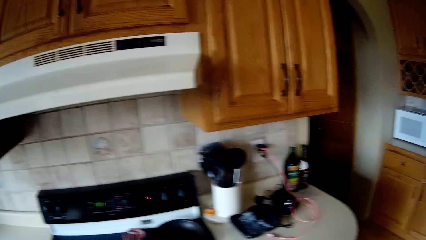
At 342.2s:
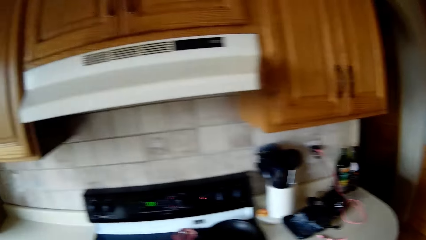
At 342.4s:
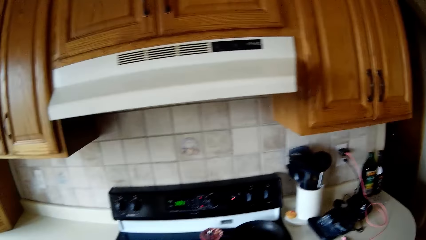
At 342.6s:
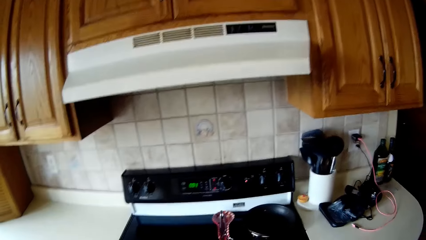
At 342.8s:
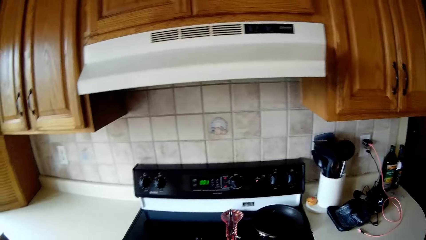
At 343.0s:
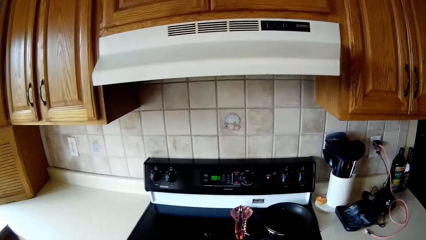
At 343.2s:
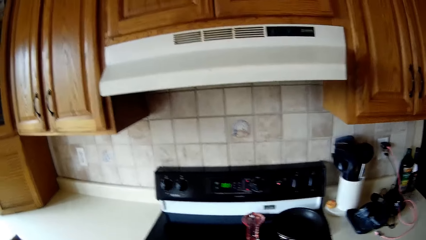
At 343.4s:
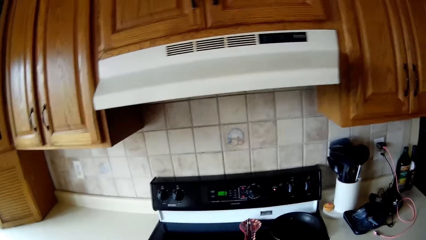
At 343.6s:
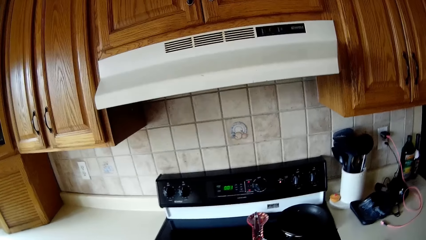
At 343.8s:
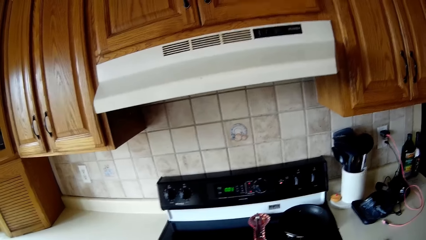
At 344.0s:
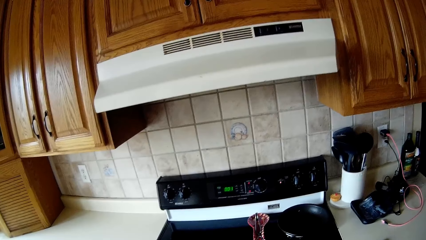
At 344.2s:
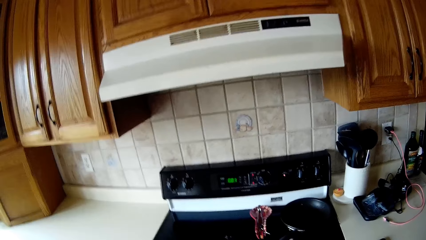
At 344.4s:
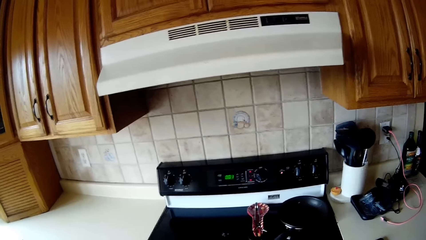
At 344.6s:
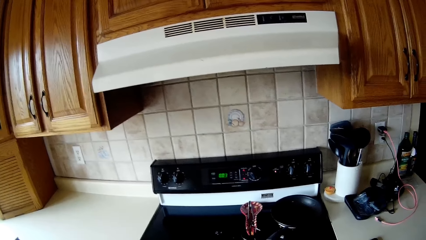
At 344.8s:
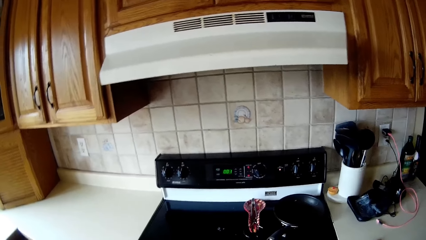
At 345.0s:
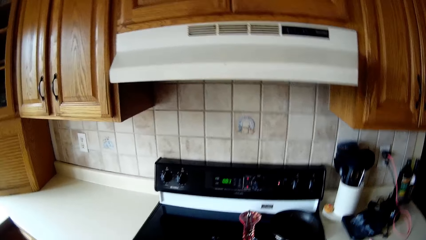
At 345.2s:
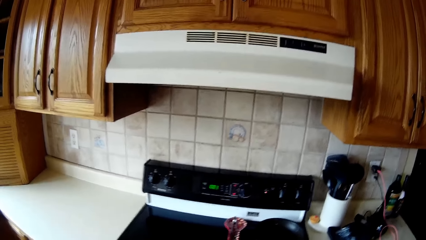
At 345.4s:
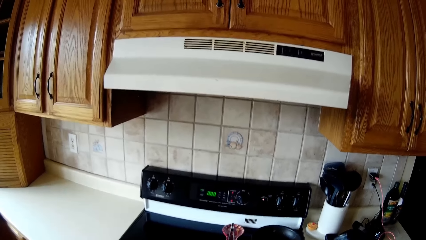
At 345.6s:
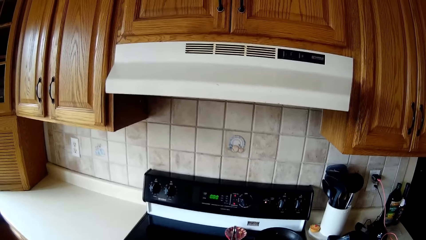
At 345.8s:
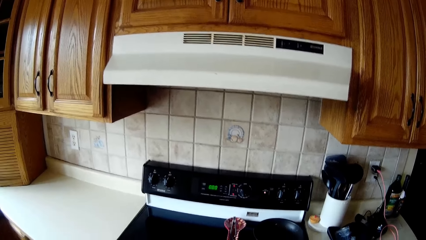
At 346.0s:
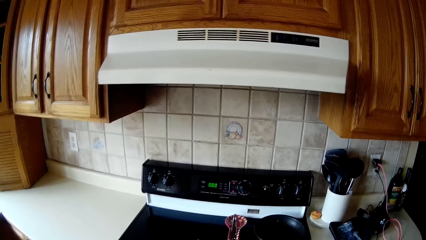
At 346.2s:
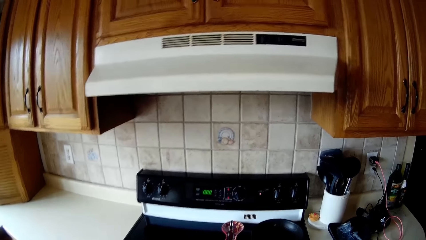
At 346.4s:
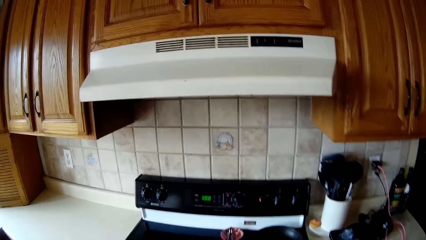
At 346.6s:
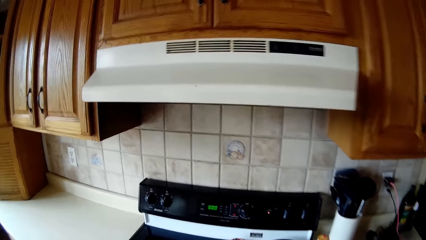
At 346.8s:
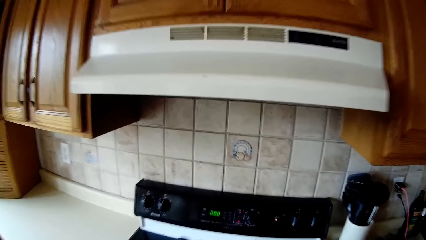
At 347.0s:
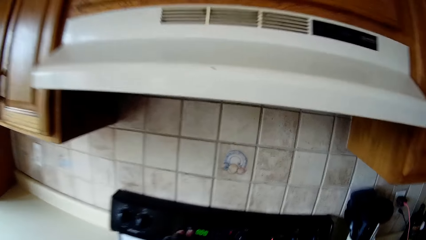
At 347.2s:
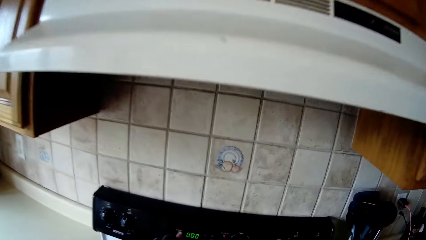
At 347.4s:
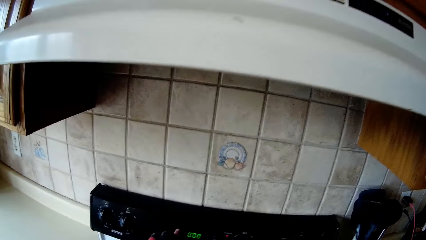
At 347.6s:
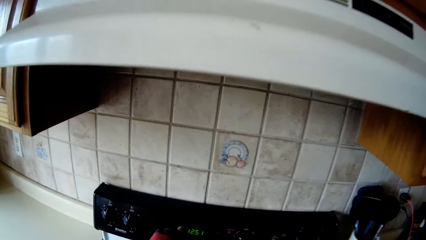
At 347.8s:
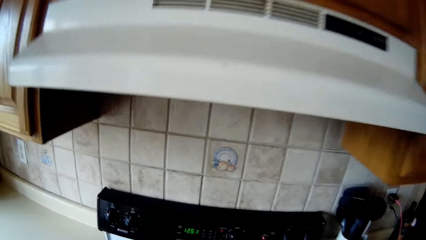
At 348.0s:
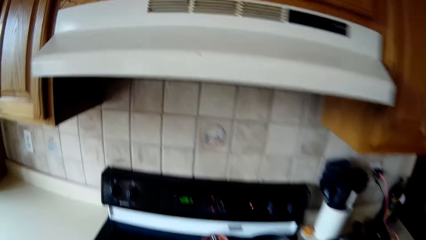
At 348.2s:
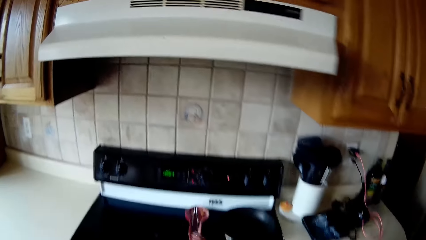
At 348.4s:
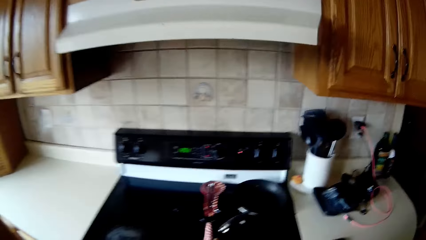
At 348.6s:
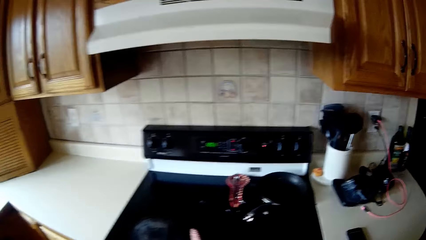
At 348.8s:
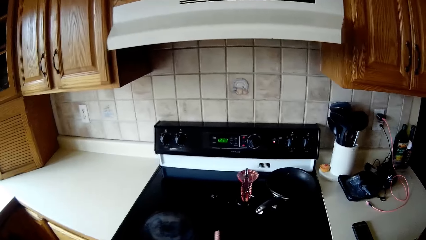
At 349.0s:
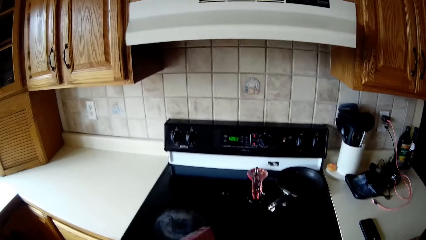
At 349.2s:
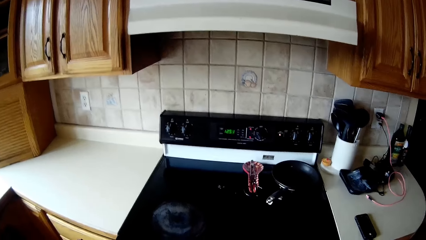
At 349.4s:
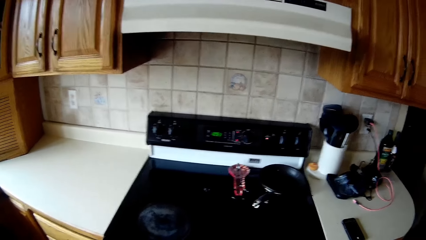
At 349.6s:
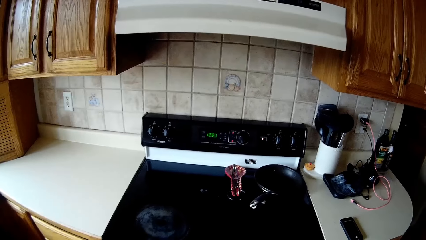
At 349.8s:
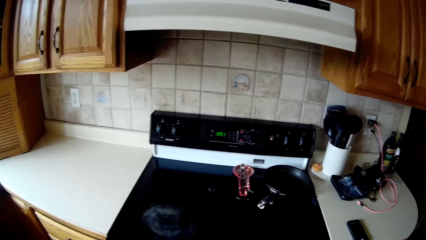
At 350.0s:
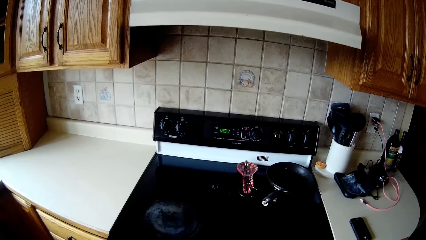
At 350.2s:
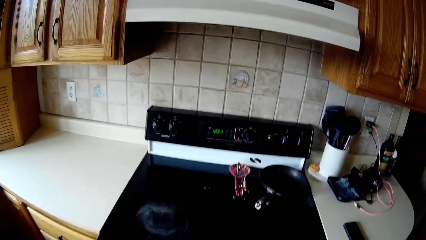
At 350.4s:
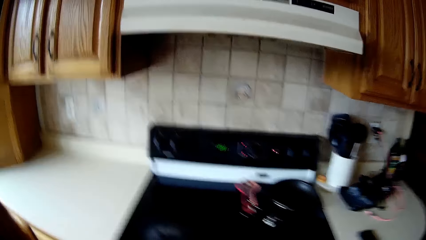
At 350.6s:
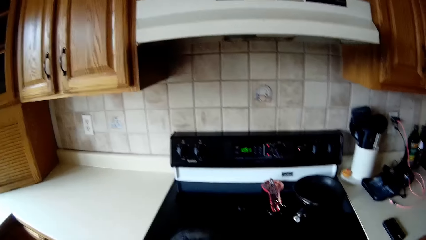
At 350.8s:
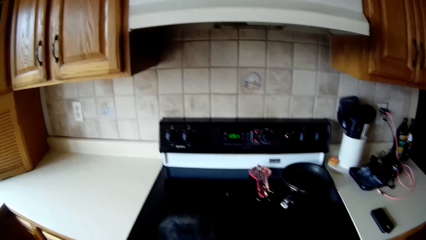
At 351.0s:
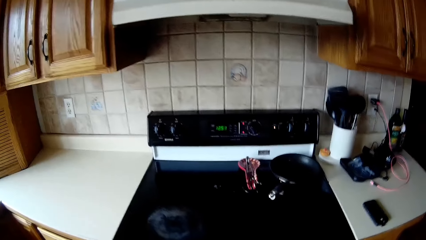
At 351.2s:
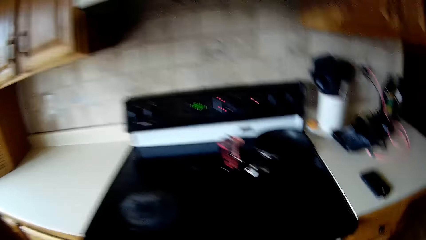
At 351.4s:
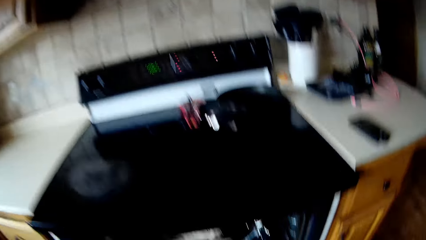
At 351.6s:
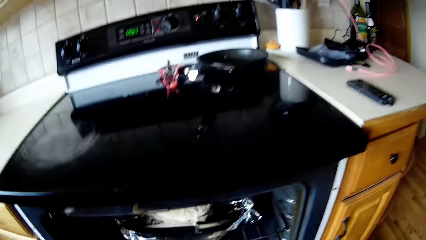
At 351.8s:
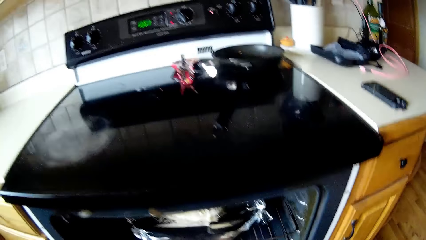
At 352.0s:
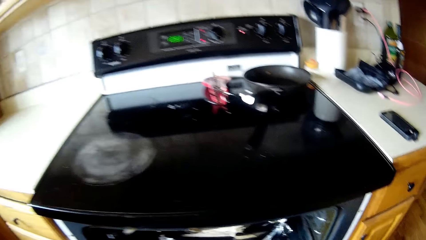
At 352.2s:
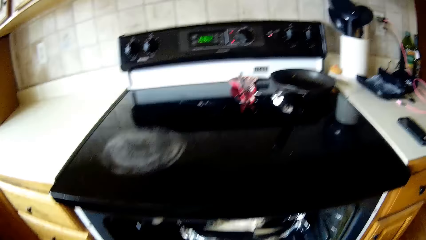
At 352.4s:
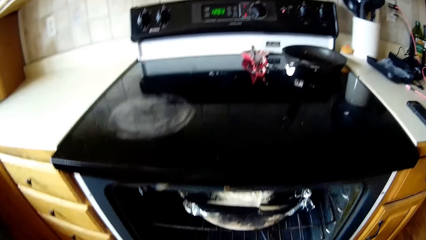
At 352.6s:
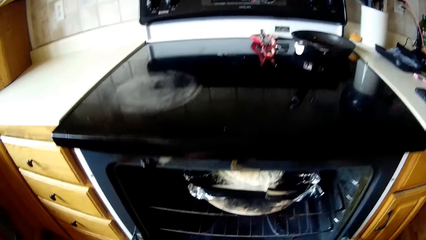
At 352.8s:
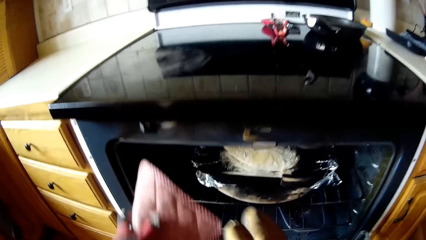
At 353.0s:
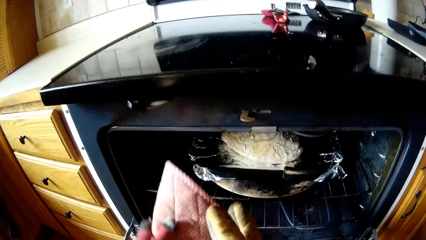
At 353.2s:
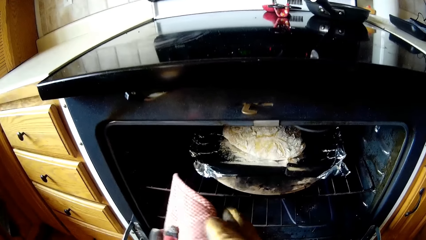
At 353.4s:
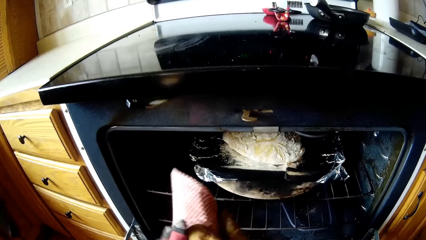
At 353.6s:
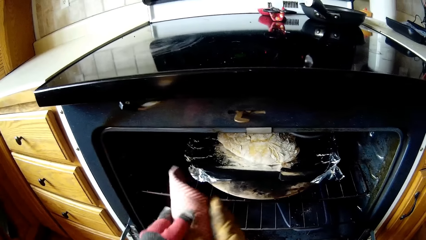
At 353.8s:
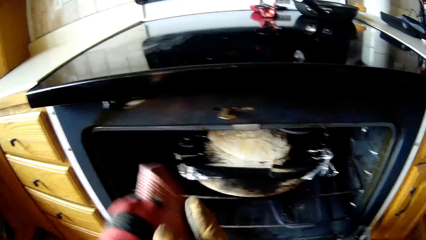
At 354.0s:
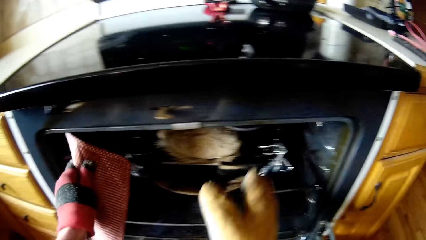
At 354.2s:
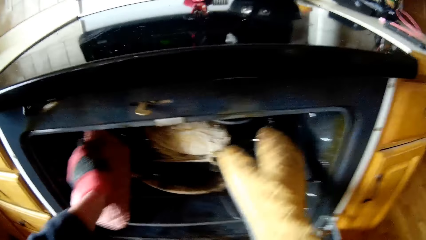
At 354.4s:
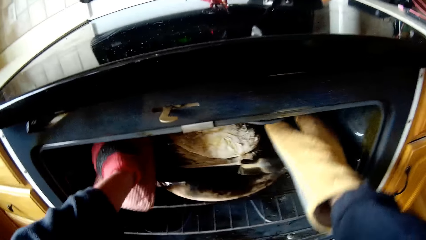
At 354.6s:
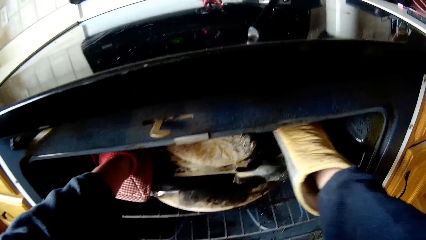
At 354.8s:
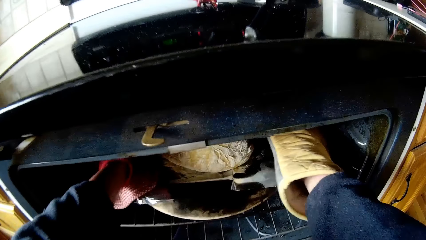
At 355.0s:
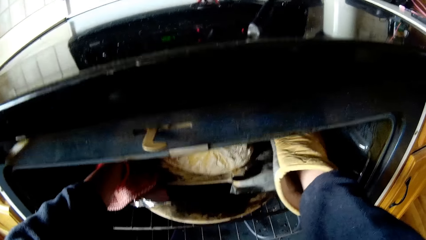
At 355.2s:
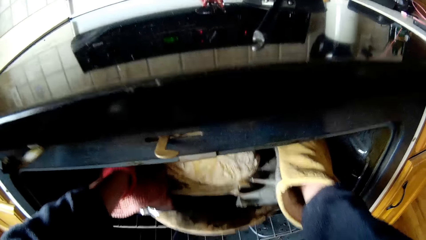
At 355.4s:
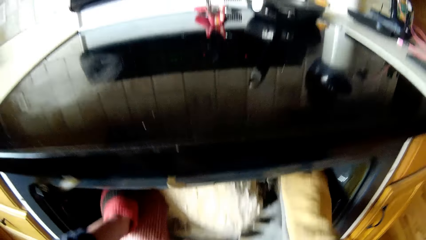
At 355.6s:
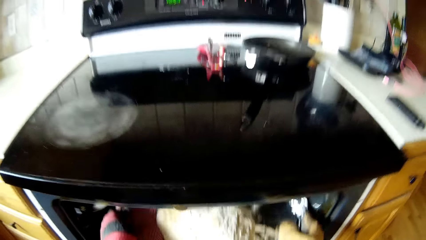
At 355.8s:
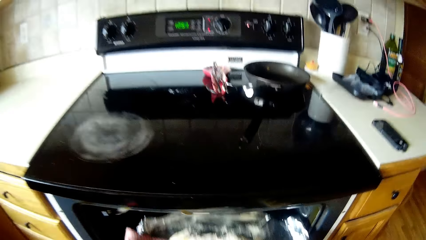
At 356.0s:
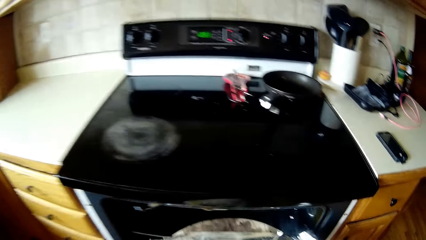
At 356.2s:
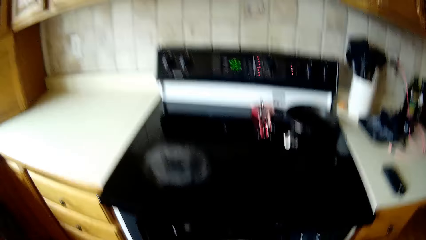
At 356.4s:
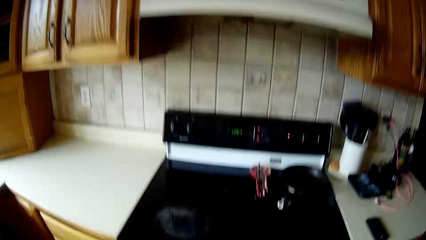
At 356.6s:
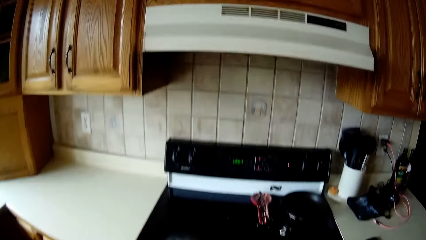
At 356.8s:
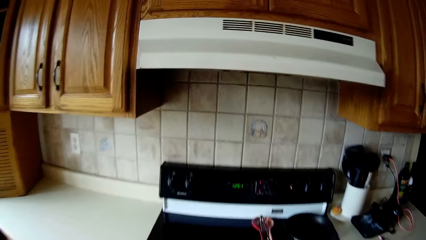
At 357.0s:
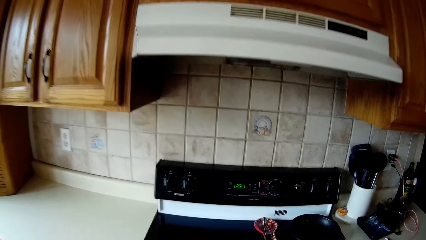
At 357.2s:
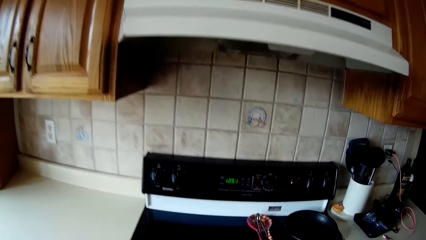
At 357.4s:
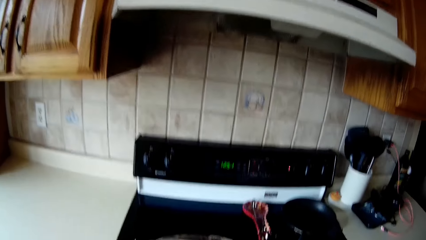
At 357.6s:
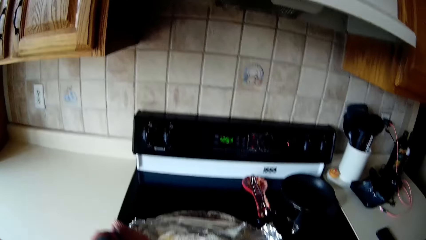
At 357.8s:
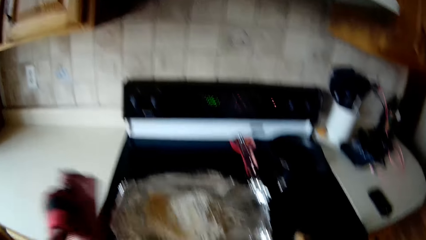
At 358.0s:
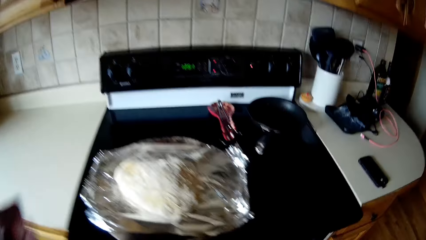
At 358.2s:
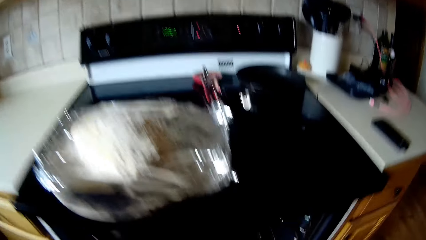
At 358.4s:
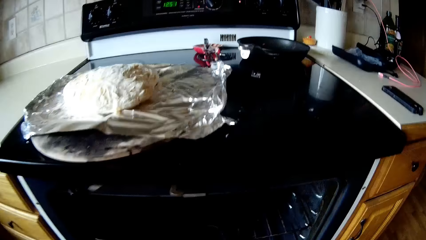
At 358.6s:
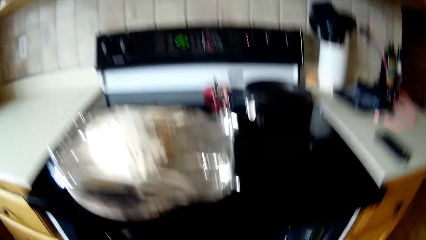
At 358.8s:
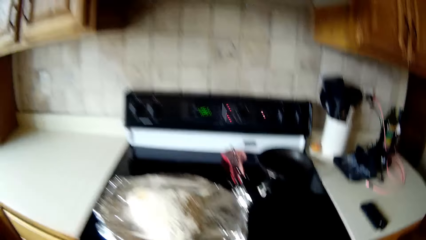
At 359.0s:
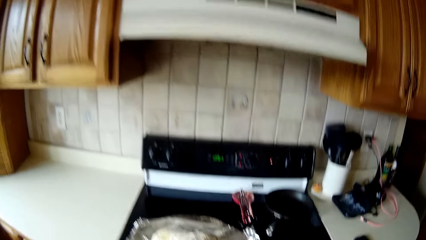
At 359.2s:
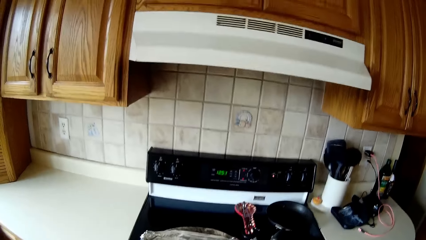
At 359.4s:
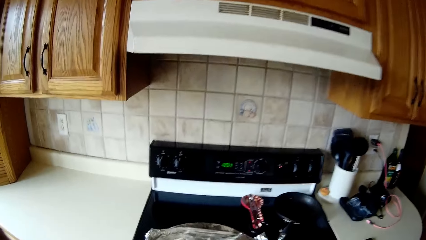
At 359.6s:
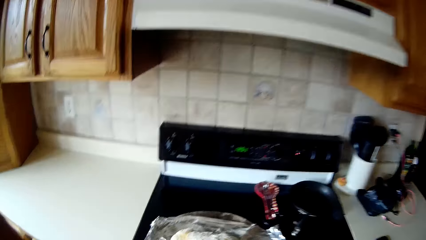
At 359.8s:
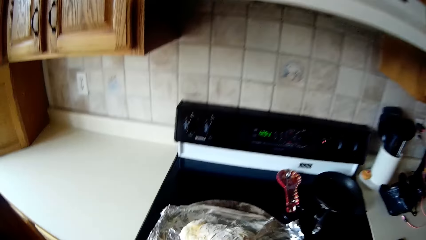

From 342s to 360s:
The camera wearer looks around. She presses a button on the cooker with her left hand. She folds a clothing material with both hands. She carries a tray or pot out of the oven with both hands. She drops the tray on the cooker with both hands.
